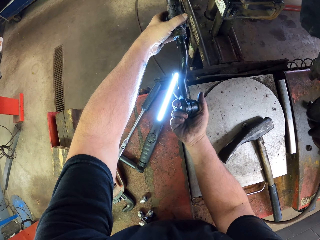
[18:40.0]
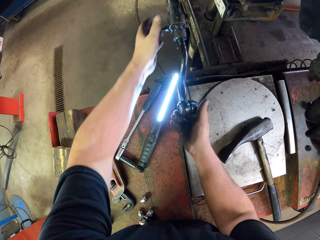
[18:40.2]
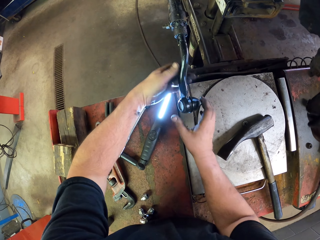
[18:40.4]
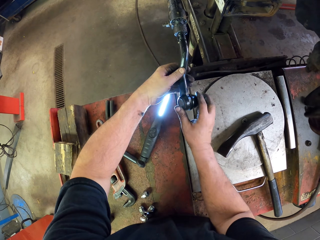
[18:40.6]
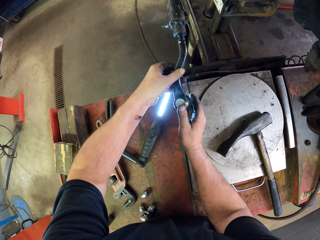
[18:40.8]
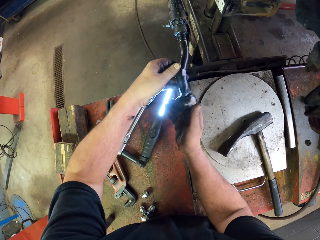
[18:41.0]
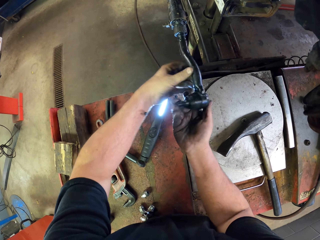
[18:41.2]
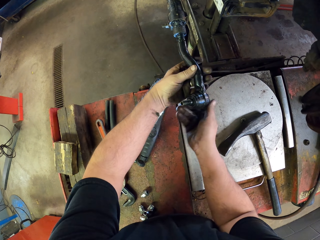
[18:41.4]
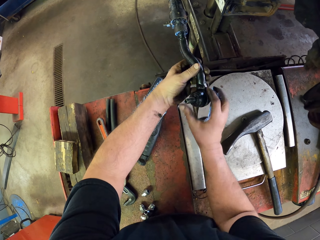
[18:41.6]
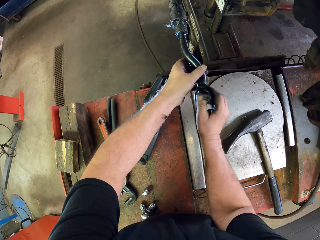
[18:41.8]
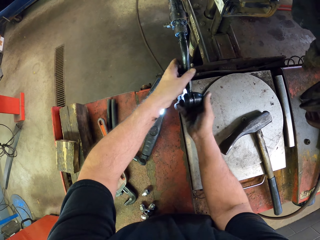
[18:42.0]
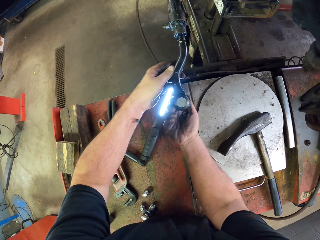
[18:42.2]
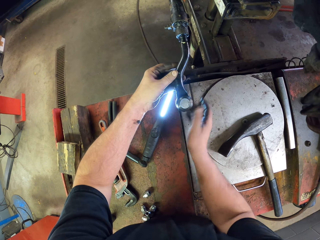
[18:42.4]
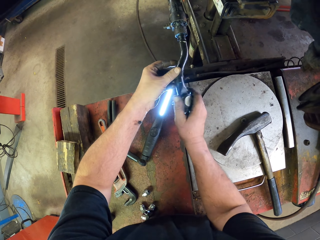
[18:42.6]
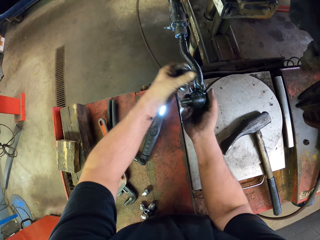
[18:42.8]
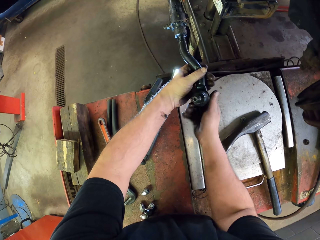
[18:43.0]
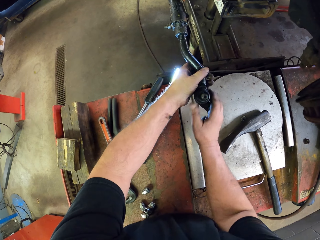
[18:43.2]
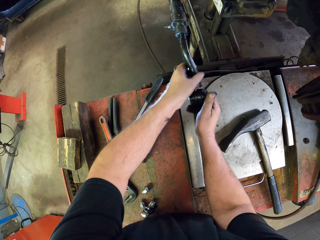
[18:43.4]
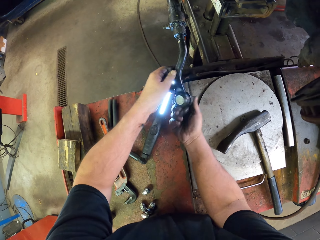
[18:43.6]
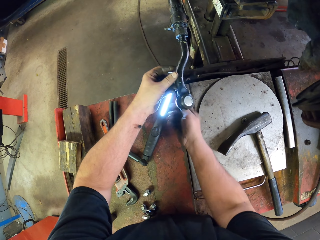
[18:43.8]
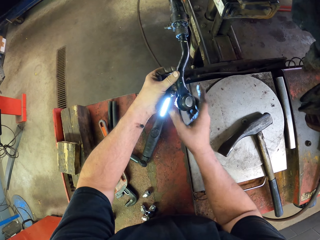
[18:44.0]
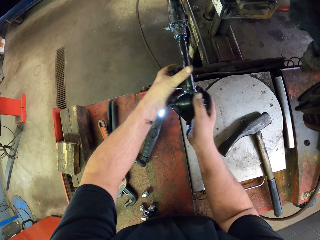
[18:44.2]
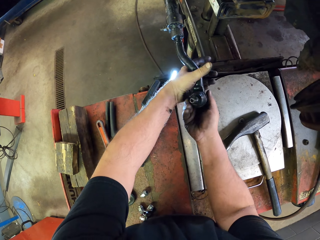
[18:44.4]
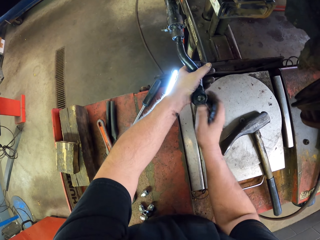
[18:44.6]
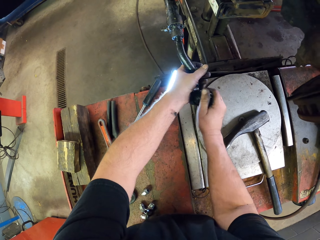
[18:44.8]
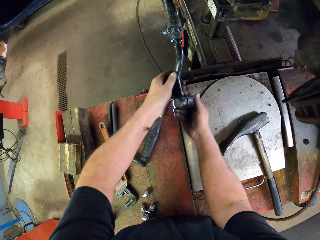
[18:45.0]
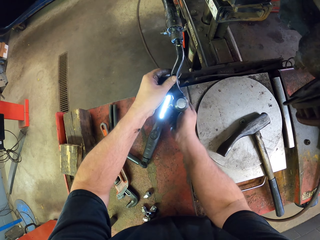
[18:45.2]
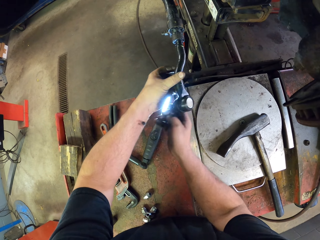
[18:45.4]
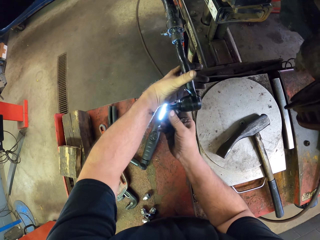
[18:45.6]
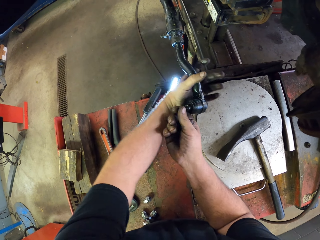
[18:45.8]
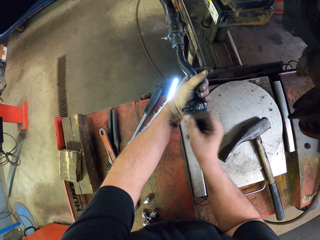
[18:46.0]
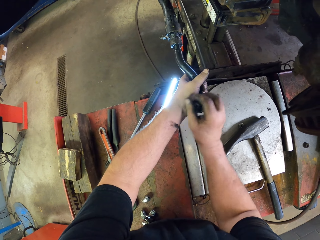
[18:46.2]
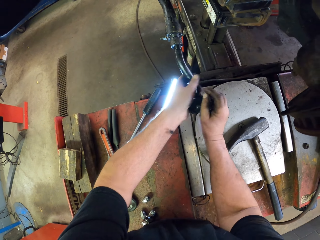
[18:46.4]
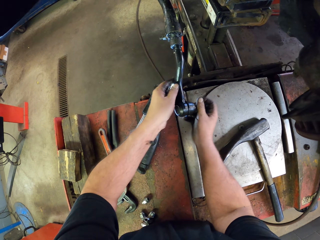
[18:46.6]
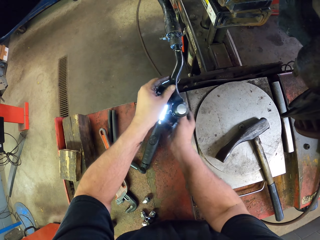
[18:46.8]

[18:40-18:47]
The camera wearer touches the car spare part. They twist something with both hands.

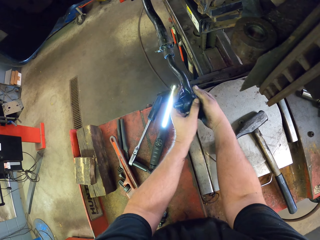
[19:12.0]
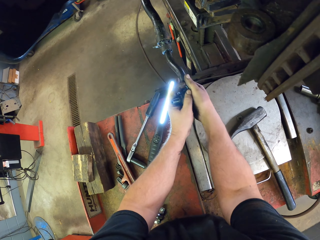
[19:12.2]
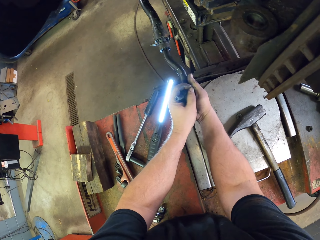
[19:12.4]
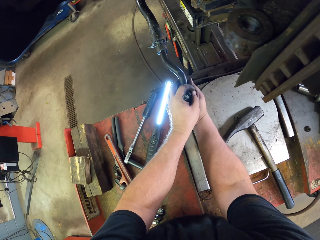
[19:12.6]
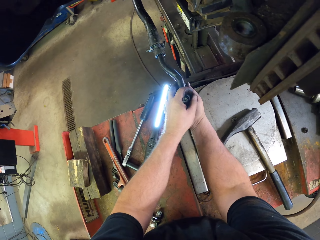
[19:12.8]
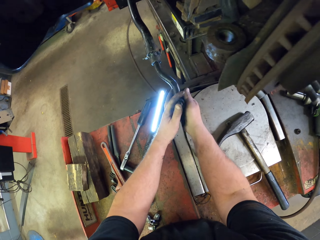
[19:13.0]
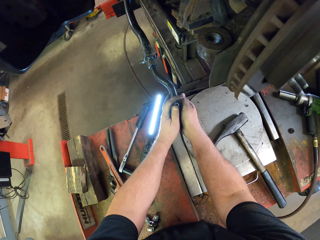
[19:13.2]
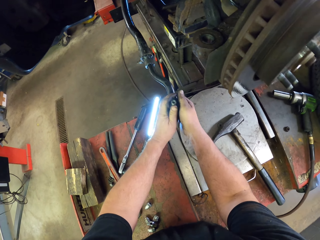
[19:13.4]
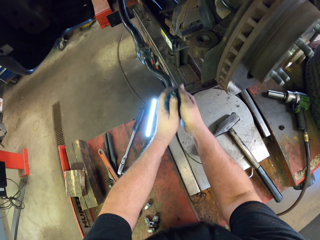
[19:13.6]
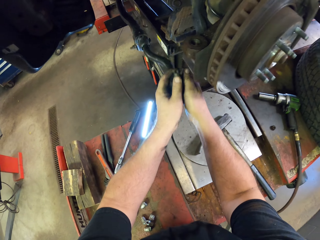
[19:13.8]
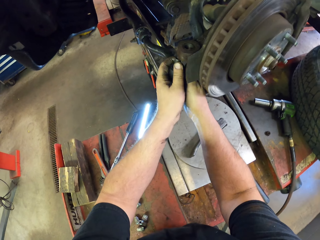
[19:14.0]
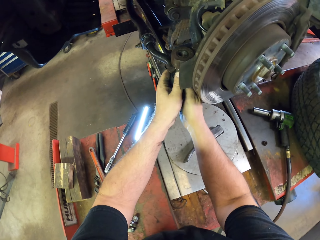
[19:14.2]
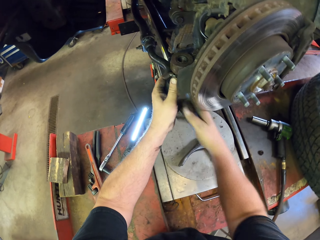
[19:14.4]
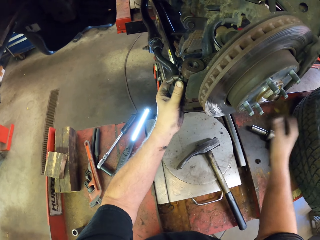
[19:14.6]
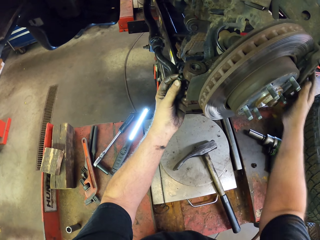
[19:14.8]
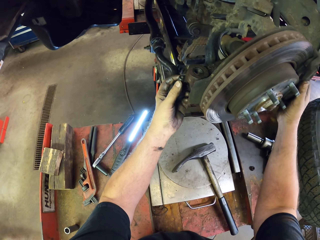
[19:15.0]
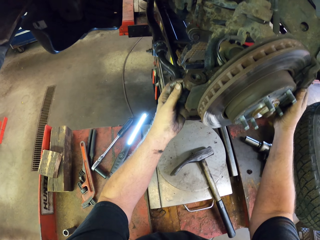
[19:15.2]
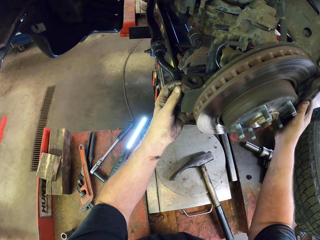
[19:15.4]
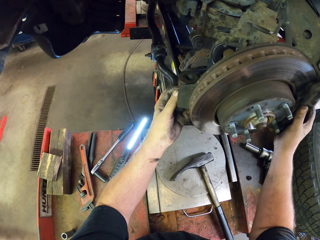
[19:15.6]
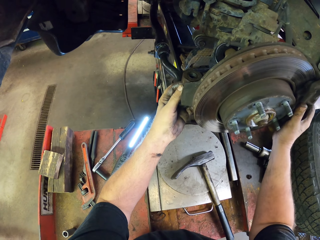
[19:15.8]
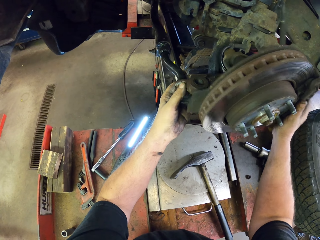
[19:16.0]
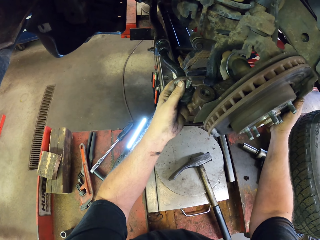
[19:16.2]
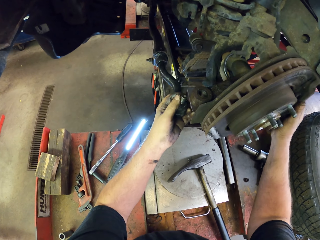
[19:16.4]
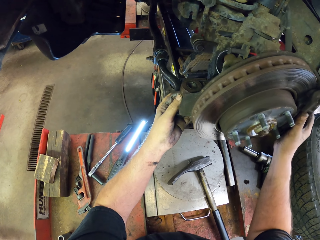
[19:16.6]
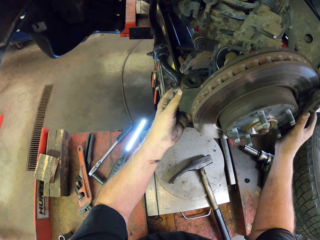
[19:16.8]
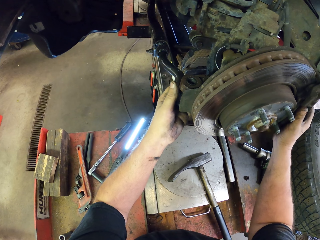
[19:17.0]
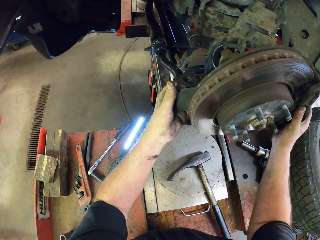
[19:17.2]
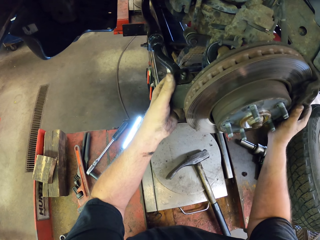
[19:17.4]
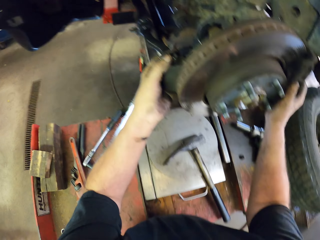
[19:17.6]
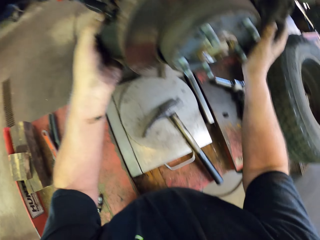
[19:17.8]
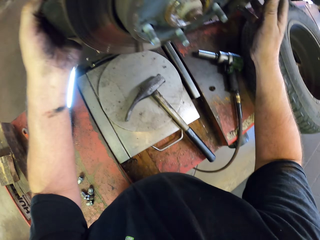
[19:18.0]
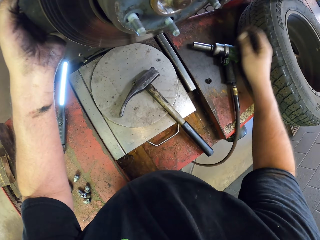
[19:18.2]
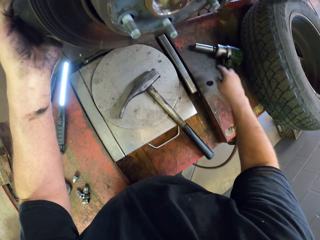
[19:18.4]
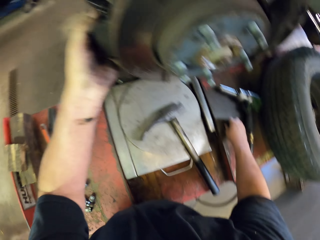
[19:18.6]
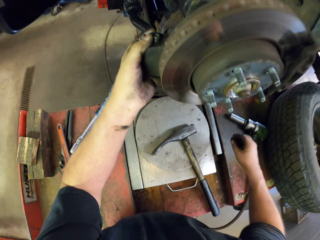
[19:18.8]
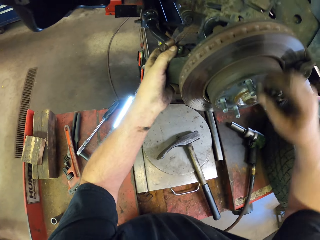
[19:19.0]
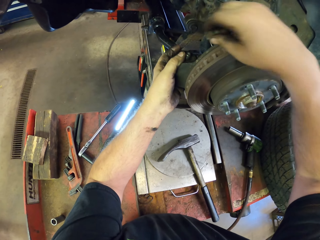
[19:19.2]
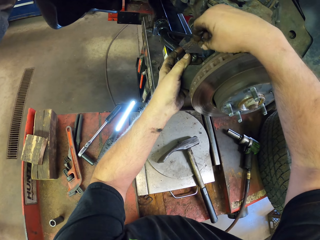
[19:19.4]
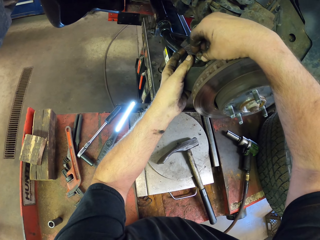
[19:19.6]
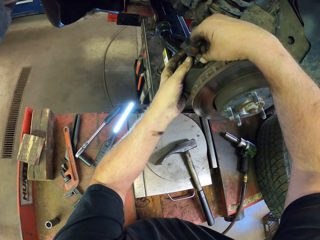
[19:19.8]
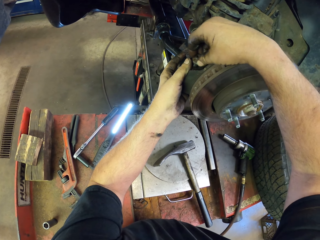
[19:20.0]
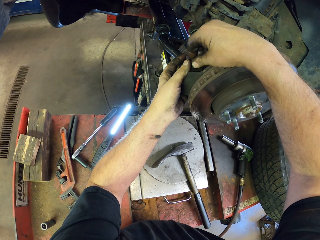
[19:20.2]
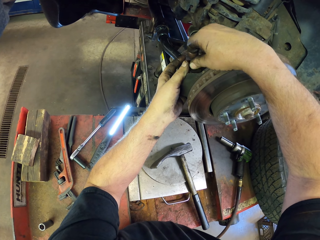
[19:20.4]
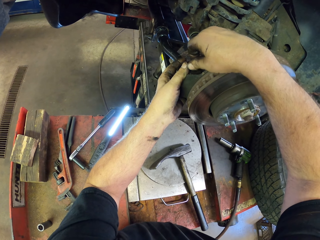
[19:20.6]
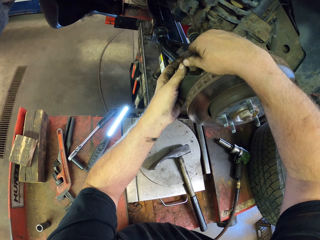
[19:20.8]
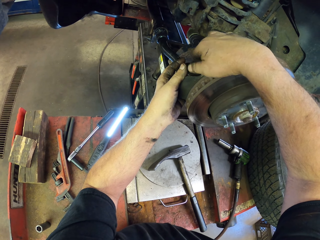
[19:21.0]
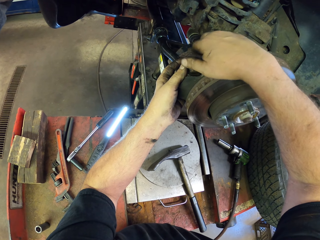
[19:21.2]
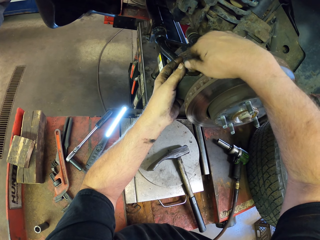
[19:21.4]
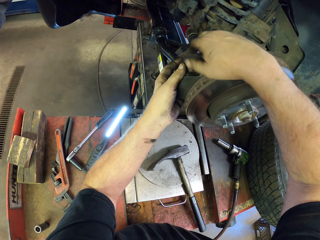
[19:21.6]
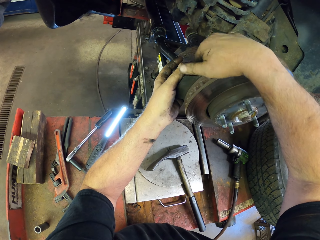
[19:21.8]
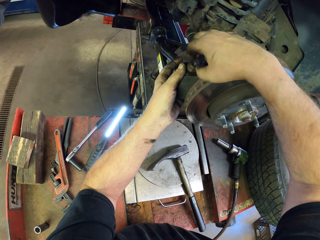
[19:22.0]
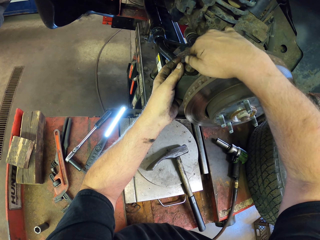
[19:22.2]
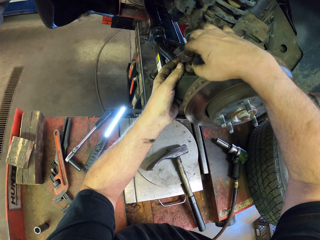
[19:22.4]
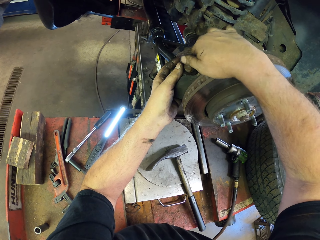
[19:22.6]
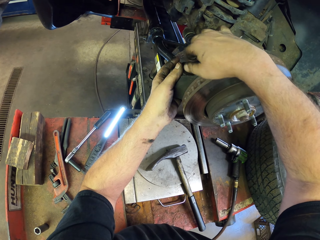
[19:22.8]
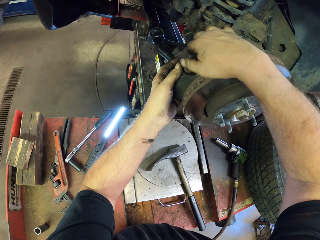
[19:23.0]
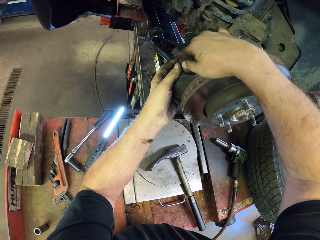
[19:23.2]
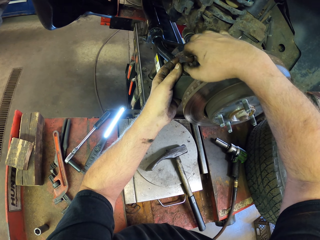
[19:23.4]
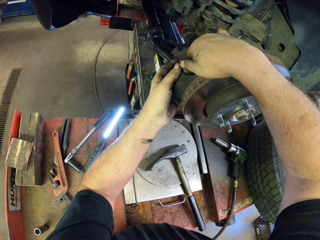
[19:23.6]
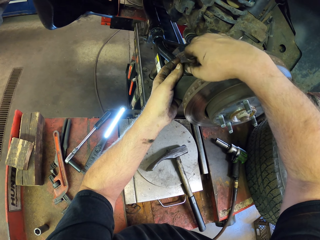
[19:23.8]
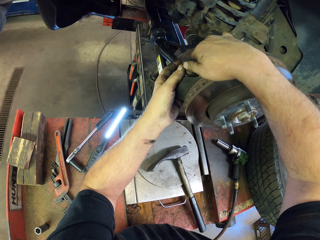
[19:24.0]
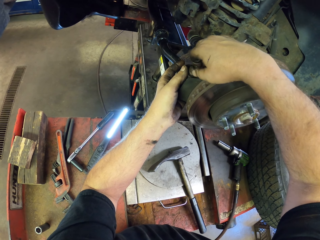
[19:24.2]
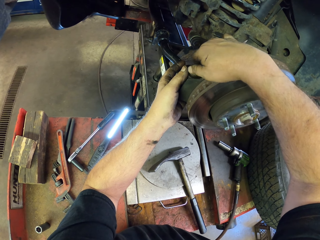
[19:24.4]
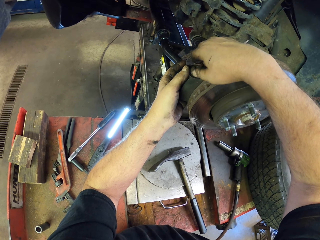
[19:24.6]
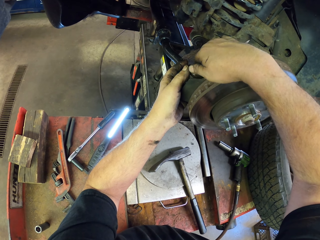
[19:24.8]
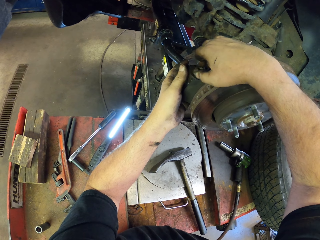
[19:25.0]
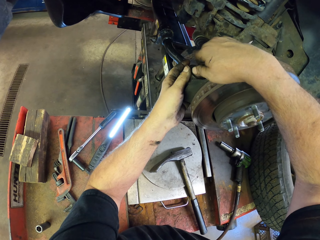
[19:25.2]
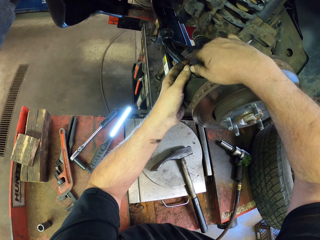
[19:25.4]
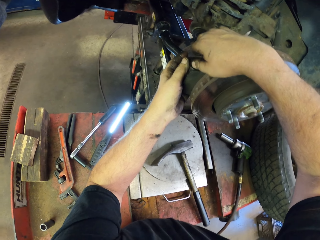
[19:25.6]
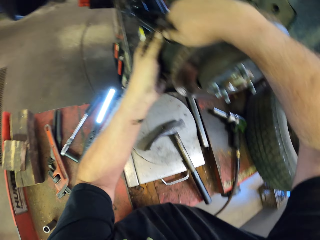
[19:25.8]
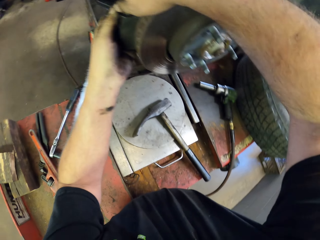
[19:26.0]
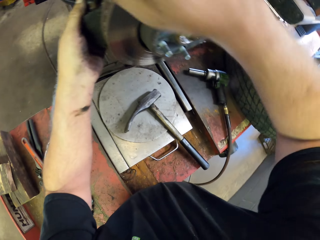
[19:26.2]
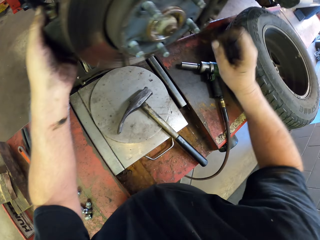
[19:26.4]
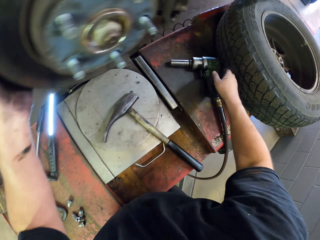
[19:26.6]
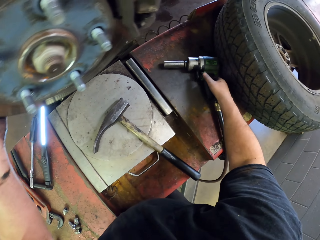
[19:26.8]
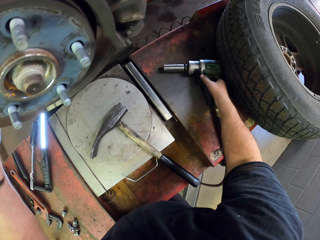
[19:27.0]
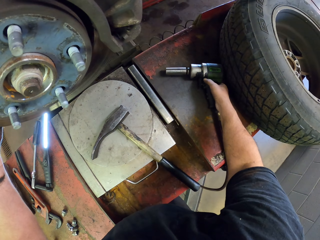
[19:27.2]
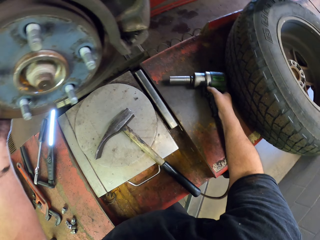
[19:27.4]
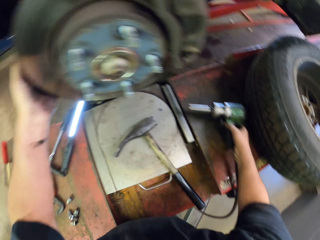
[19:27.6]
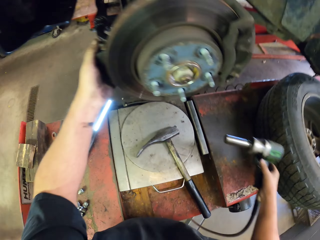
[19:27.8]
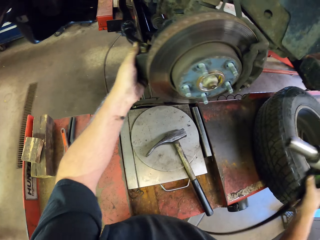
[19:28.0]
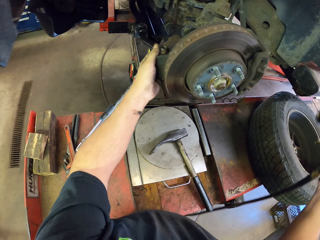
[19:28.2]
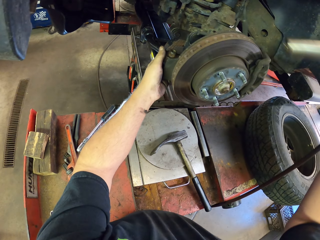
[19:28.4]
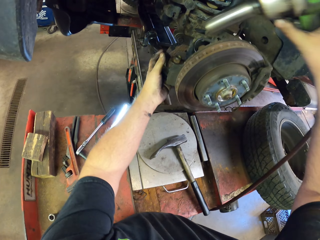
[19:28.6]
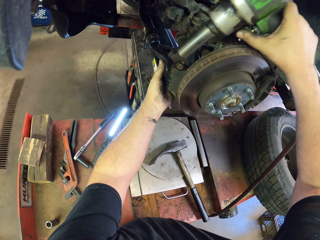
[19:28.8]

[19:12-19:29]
The camera wearer lifts up something. They connect something to the wheel hub. They fix the wheel hub. They pick up a nut. They tie the nut on the wheel hub. They fix the wheel hub. They pick up the impact driver.
